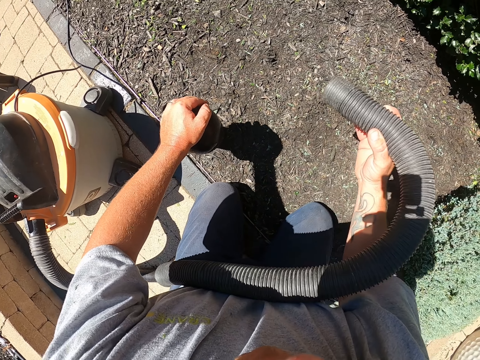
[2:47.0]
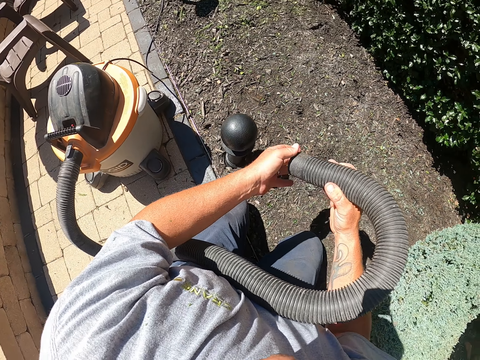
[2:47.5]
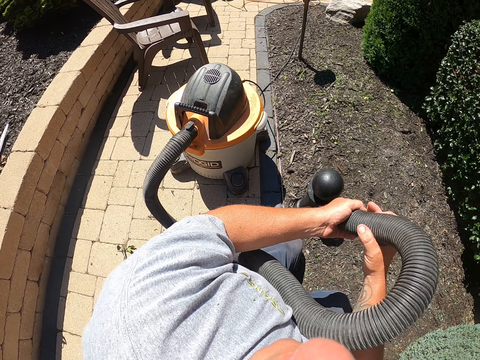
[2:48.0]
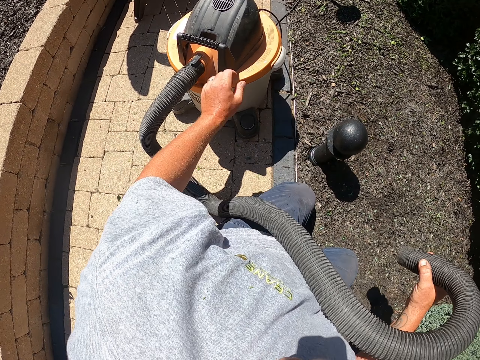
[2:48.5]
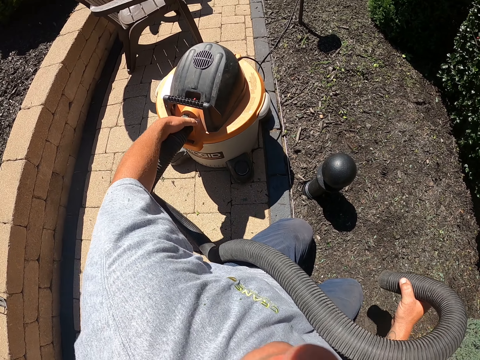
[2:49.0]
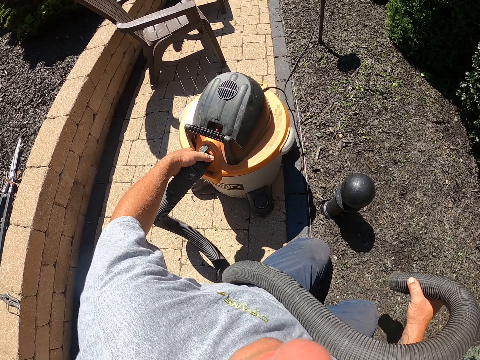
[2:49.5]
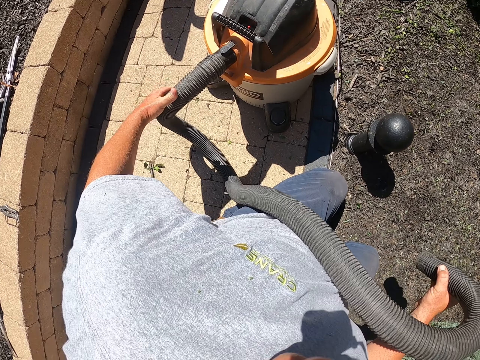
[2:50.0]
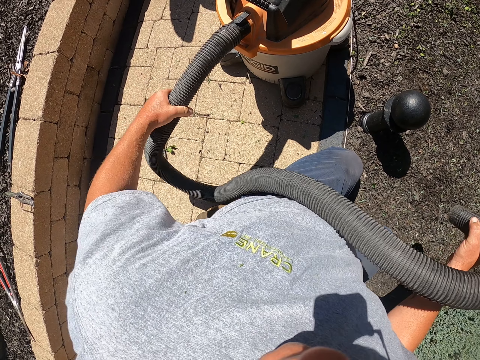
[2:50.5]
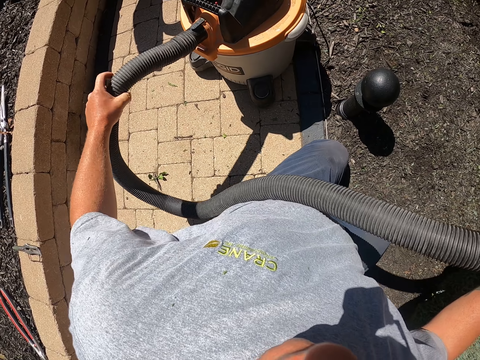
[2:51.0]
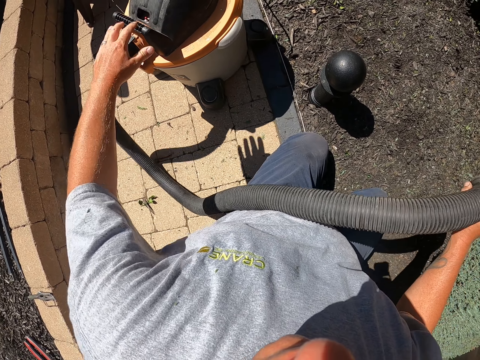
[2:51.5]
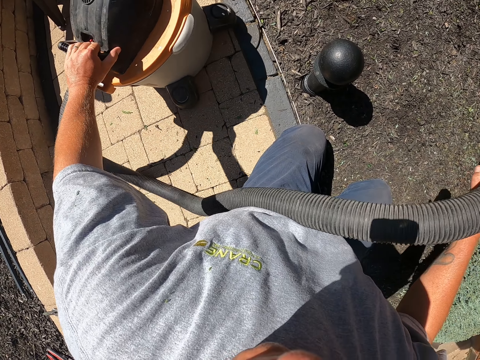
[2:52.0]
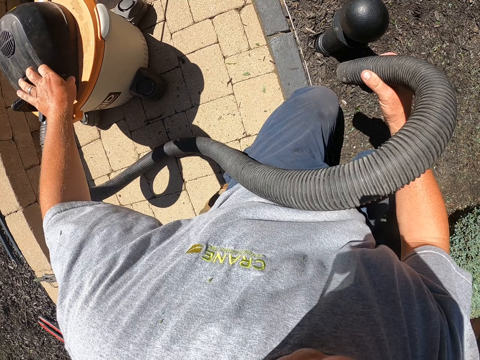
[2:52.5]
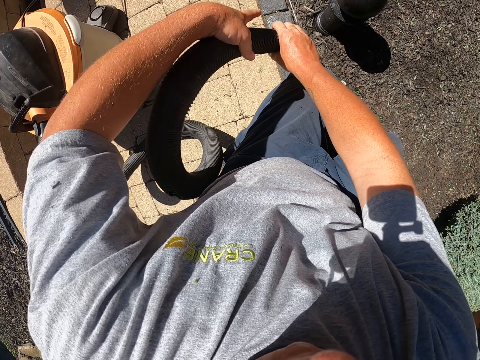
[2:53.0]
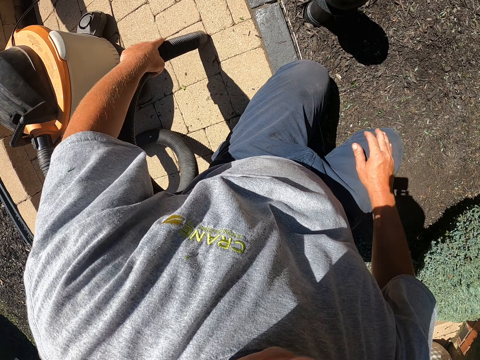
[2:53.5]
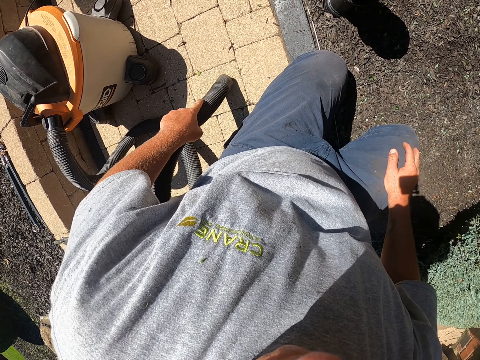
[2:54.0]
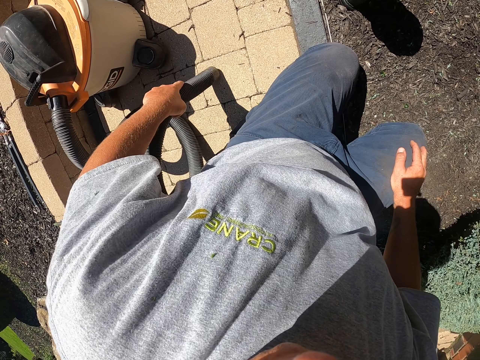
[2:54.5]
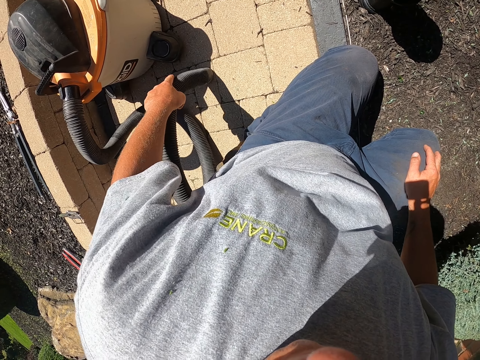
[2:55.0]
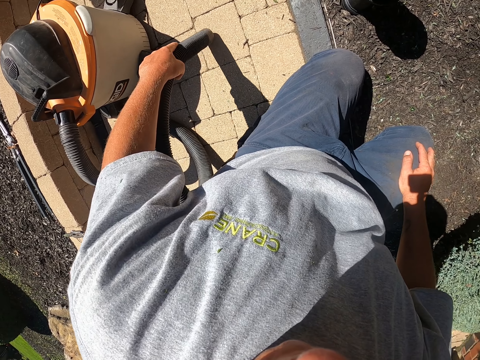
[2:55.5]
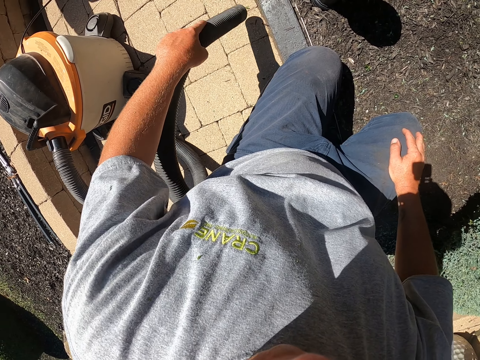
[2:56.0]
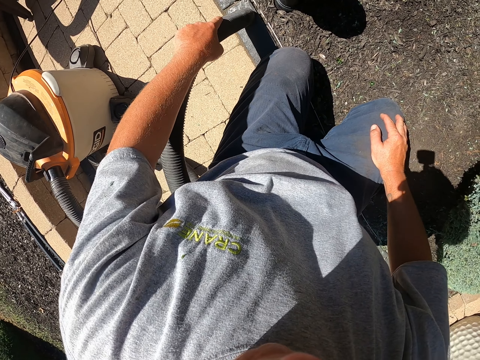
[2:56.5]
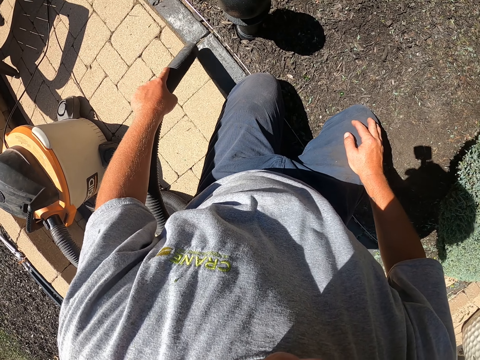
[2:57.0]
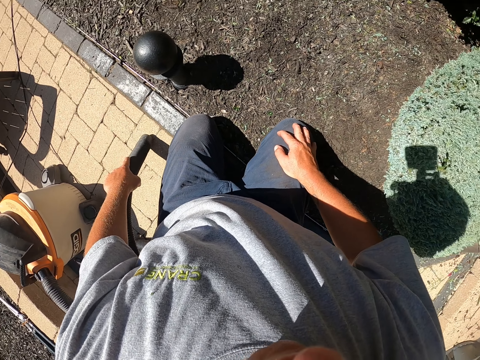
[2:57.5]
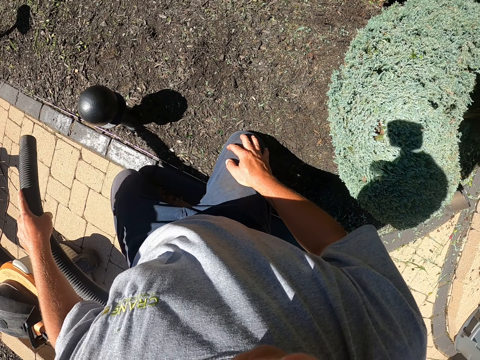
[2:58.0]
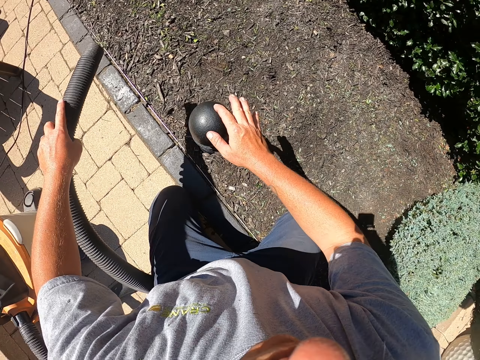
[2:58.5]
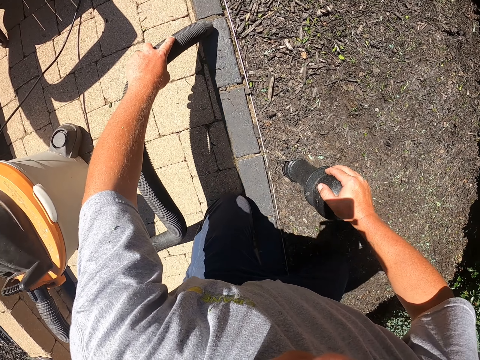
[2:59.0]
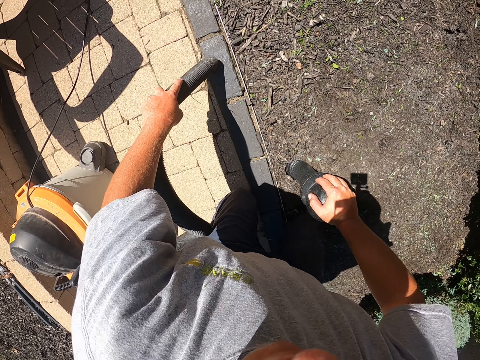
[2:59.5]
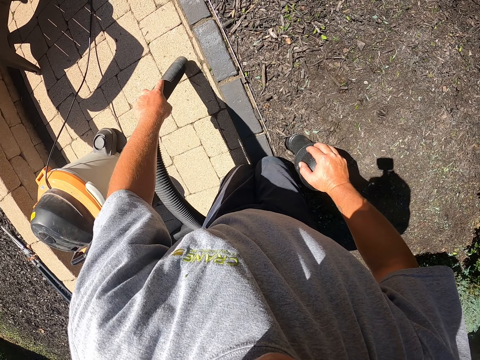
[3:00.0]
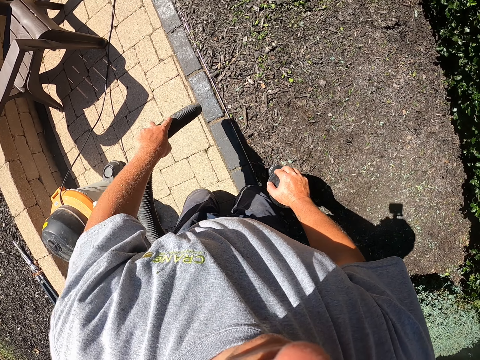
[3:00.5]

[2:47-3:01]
The camera wearer stops cleaning. He touches the pipe. He removes the left hand from the steel. He touches the vacuum cleaner nozzle. He adjusts the vacuum cleaner pipe. He touches the pipe. He pushes the vacuum cleaner with his left hand. He passes the pipe to the left hand. He holds the pipe with both hands. He cleans the pavement with the garden vacuum. He touches the pole. He cleans the pavement with the garden vacuum. He puts the right hand on the steel.

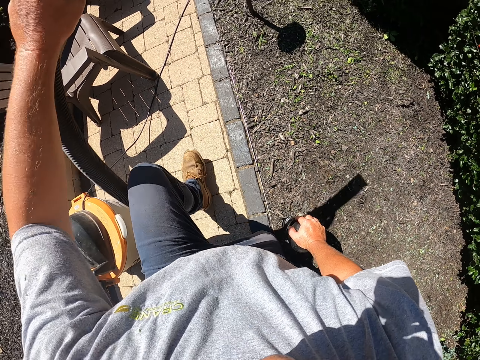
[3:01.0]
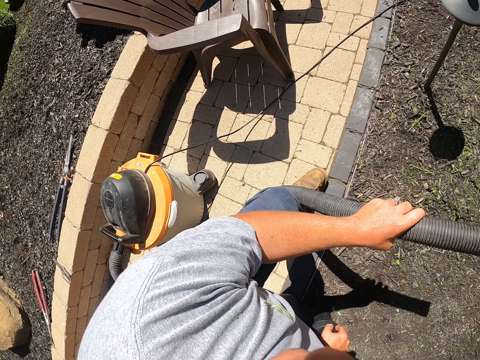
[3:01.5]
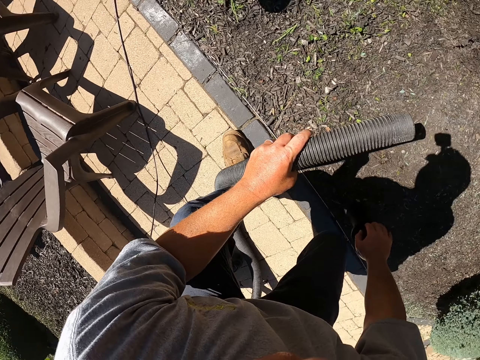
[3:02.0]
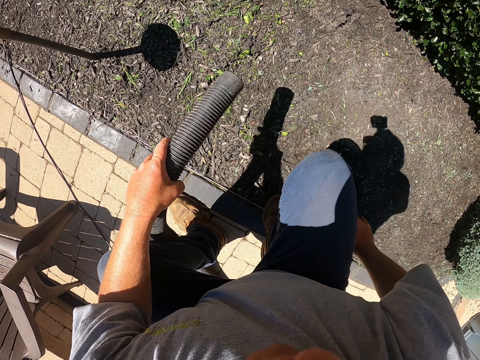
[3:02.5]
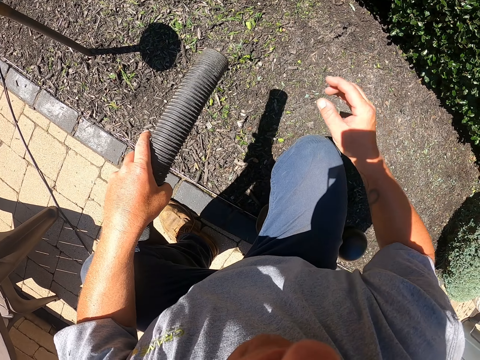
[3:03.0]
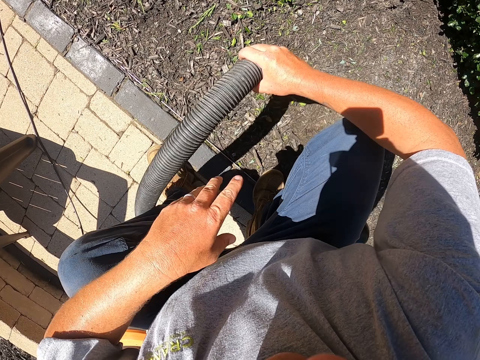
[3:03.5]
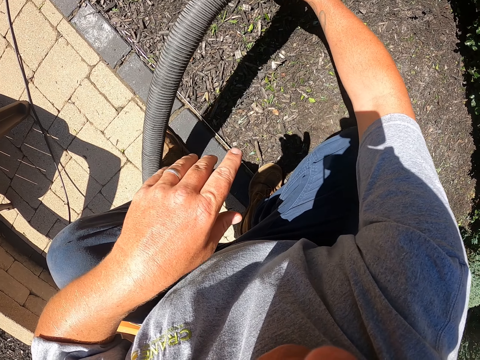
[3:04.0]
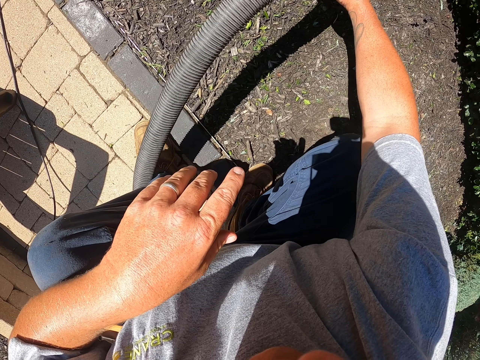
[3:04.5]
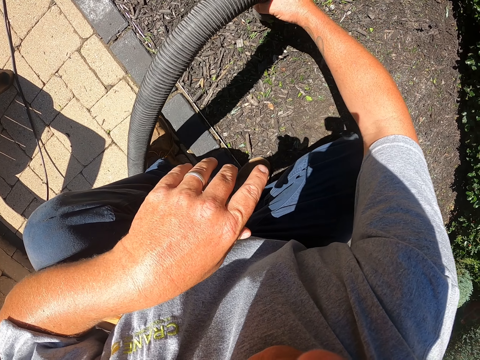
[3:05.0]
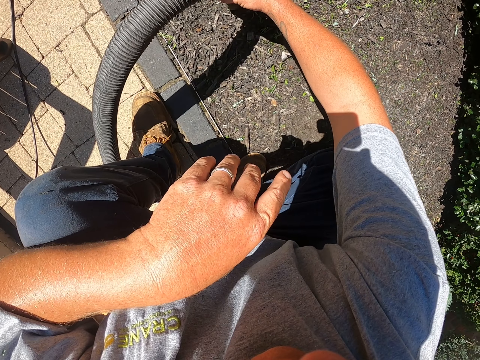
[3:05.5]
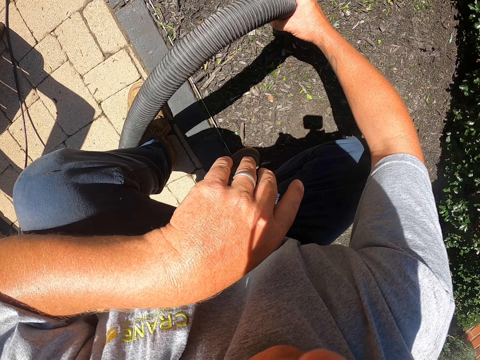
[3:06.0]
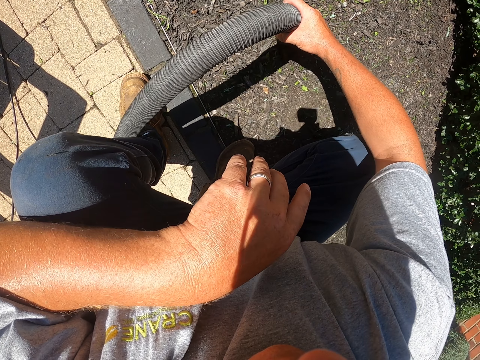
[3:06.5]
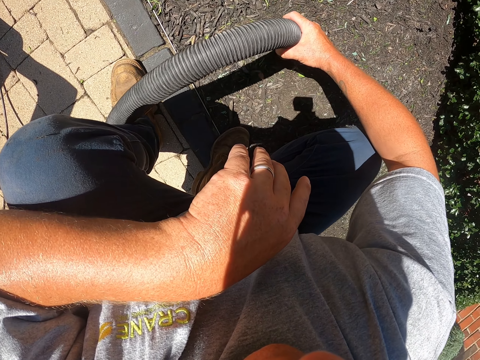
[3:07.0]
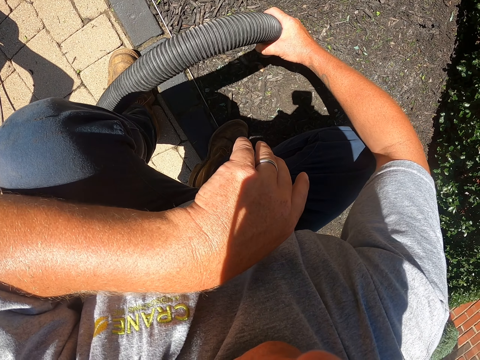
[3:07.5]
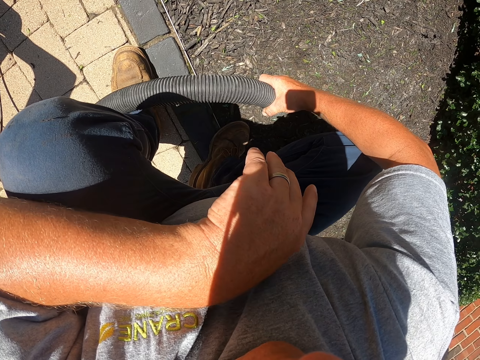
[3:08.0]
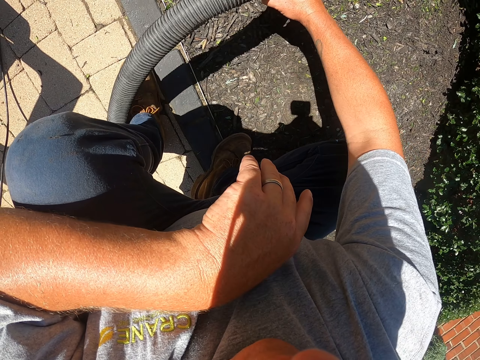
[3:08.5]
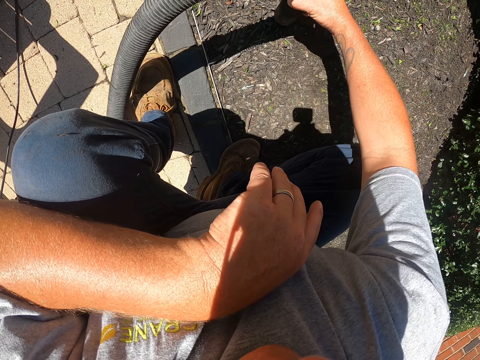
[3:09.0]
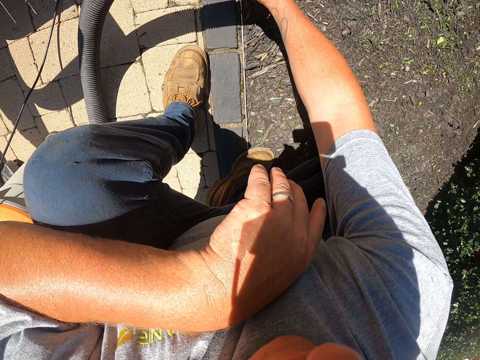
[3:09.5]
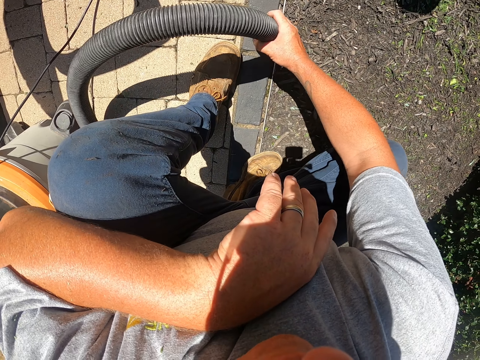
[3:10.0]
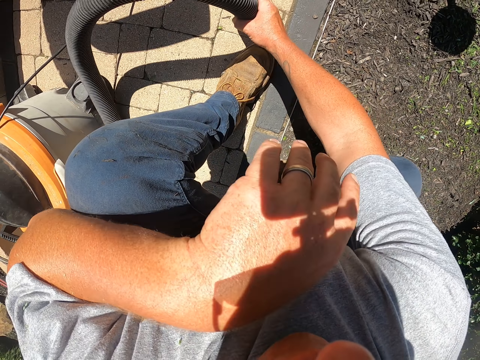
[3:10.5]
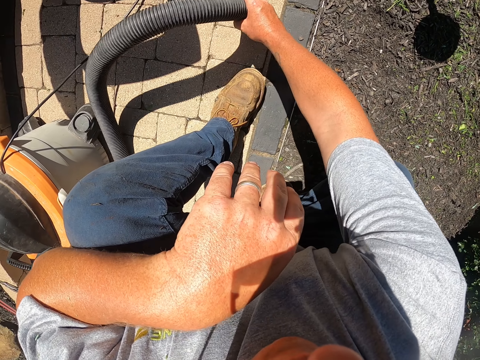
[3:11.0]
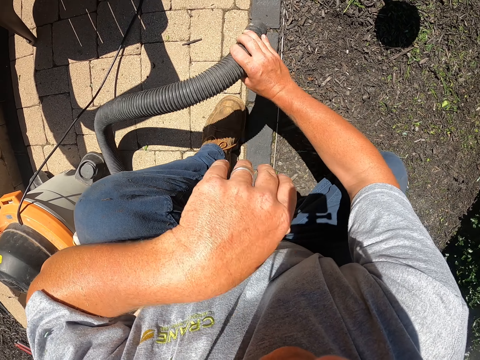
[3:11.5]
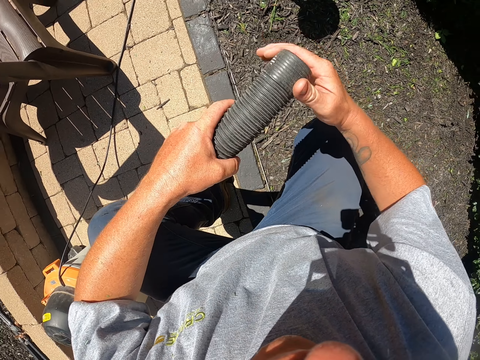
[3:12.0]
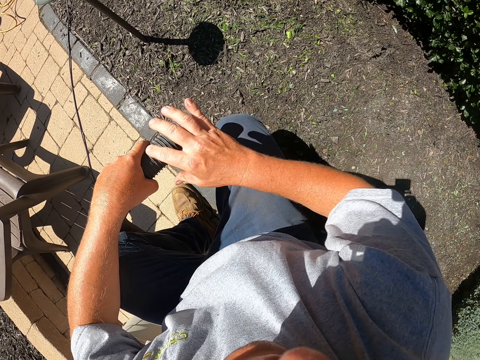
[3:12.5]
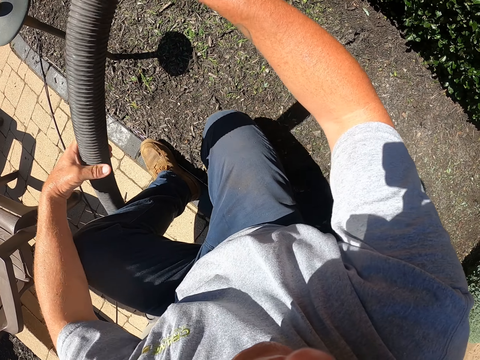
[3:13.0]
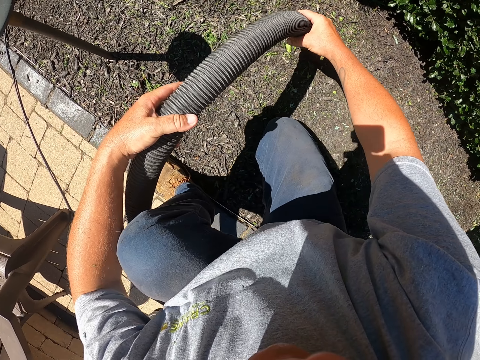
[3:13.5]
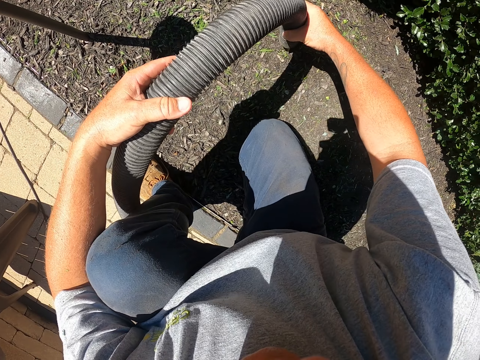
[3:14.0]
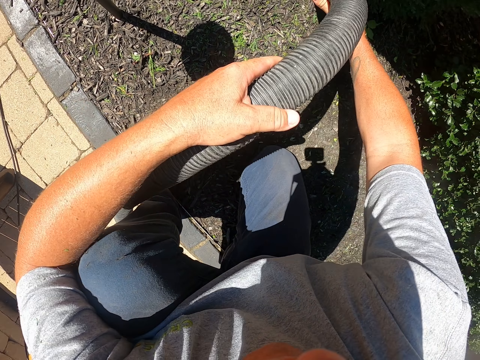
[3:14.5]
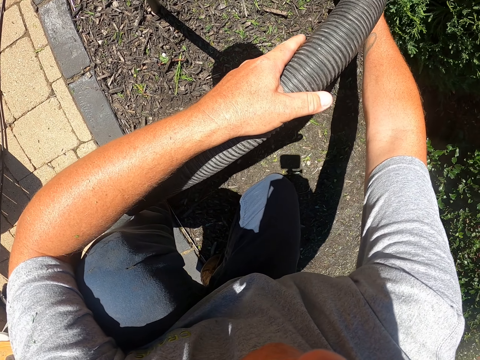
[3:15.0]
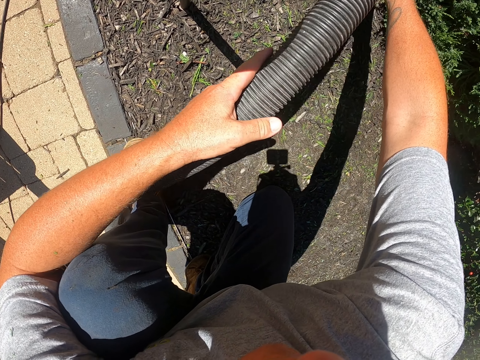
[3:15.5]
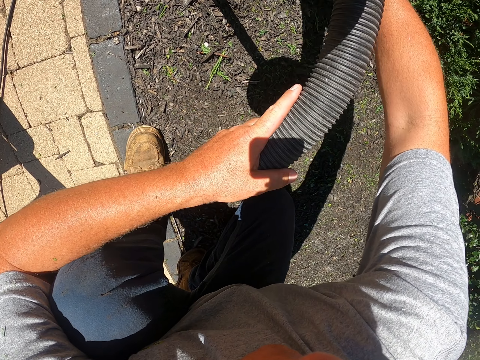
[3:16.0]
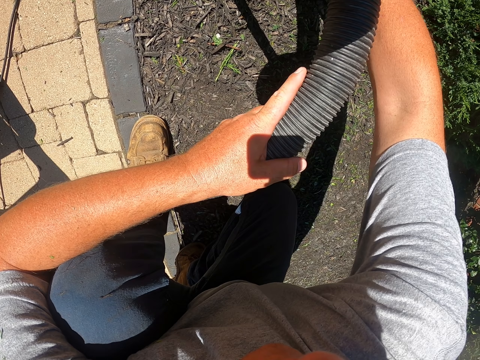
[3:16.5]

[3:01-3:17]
The camera wearer moves the leg. They stop cleaning. They move the leg again. They remove the right hand from the steel. They pass the pipe to the right hand. They hold the pipe with the right hand. They clean the garden with the garden vacuum. They pass the pipe to the left hand. They hold the pipe with both hands. They clean the garden with the garden vacuum.
